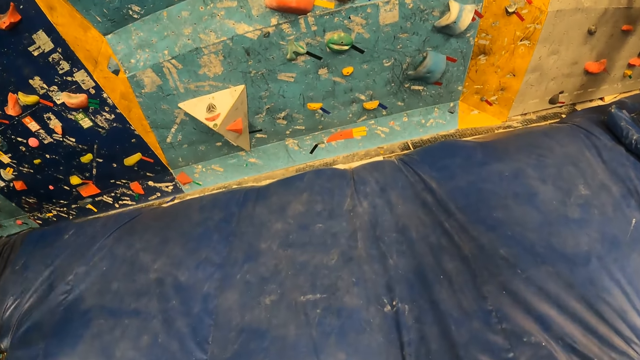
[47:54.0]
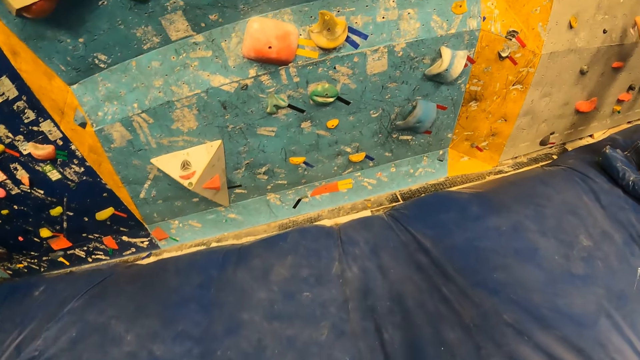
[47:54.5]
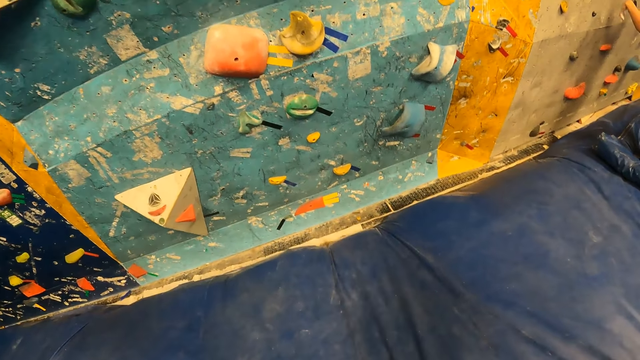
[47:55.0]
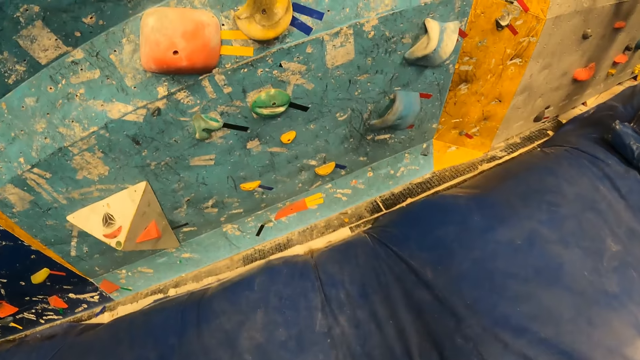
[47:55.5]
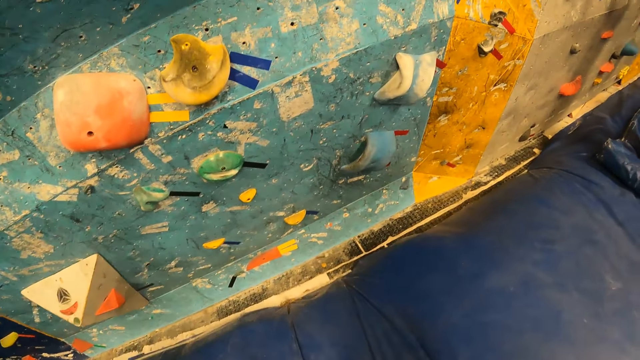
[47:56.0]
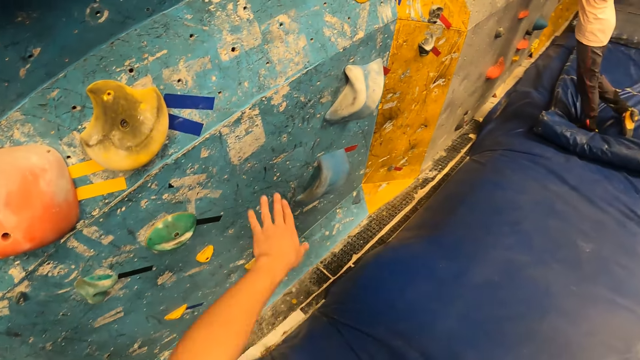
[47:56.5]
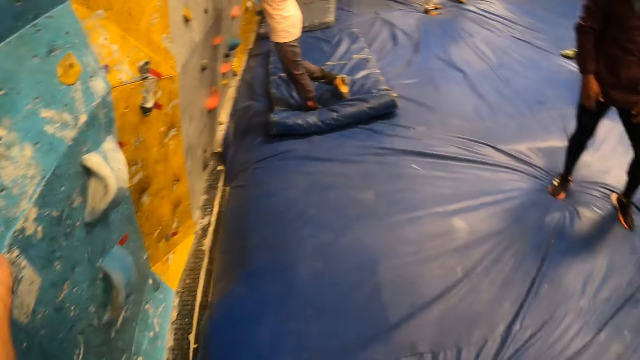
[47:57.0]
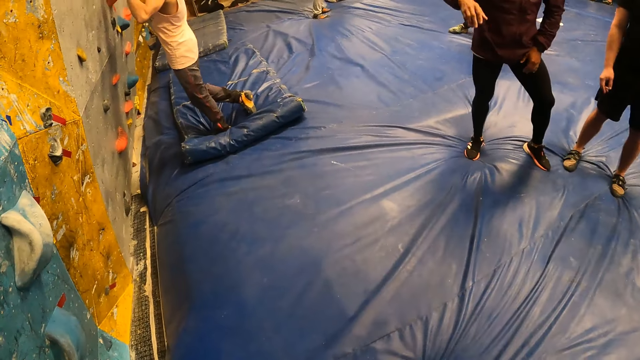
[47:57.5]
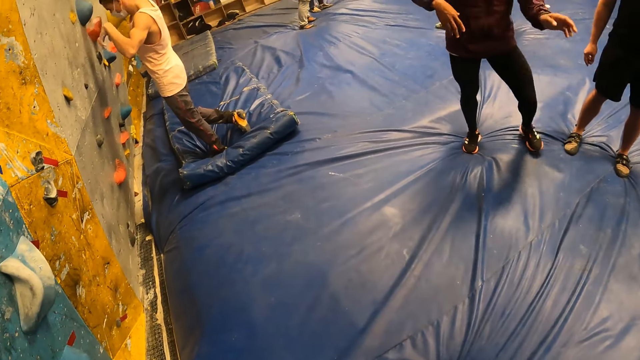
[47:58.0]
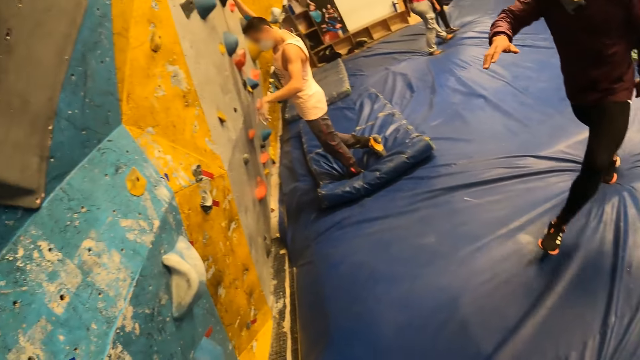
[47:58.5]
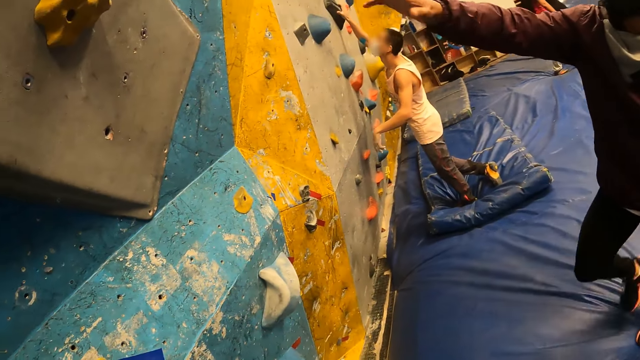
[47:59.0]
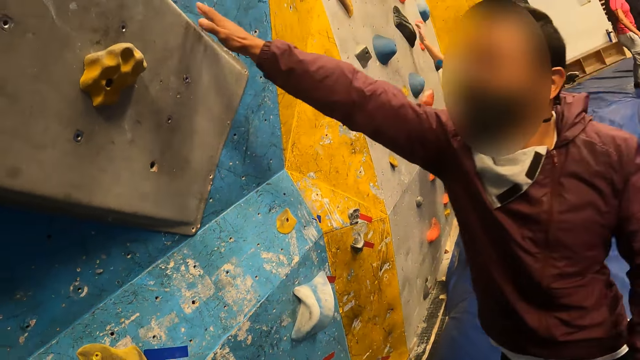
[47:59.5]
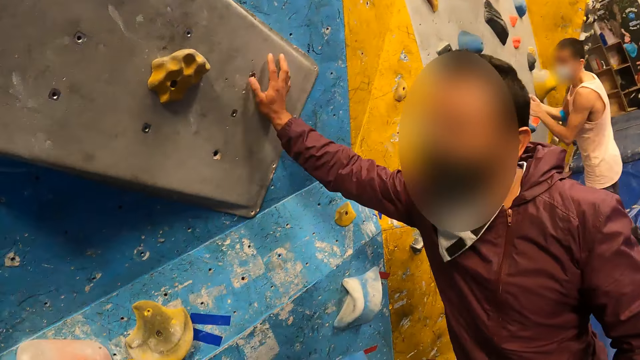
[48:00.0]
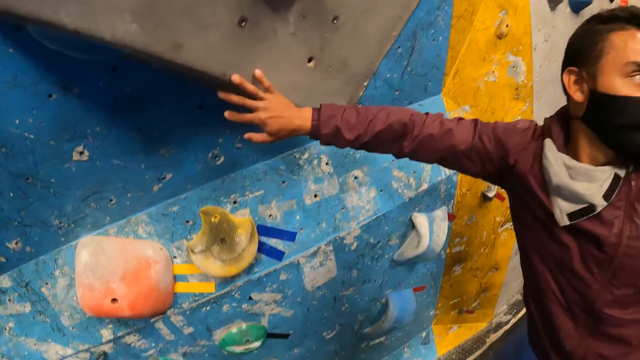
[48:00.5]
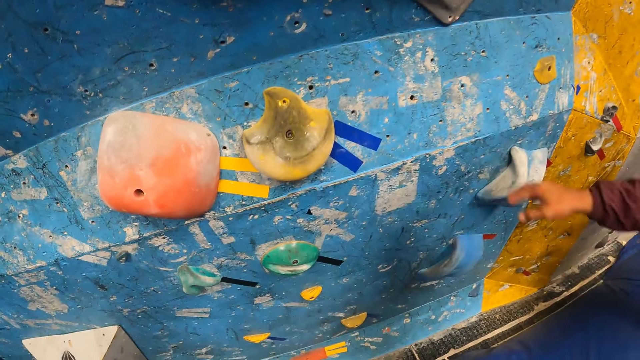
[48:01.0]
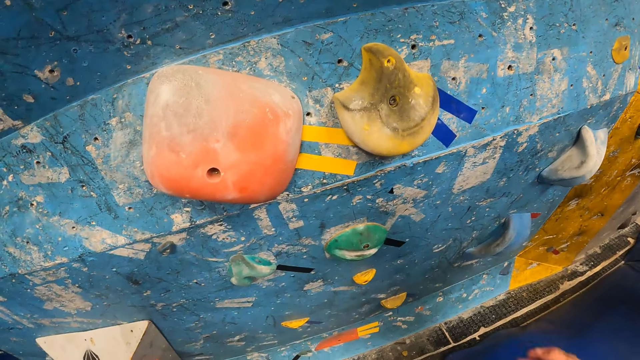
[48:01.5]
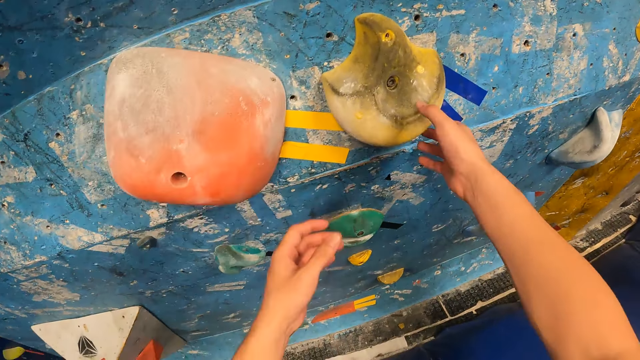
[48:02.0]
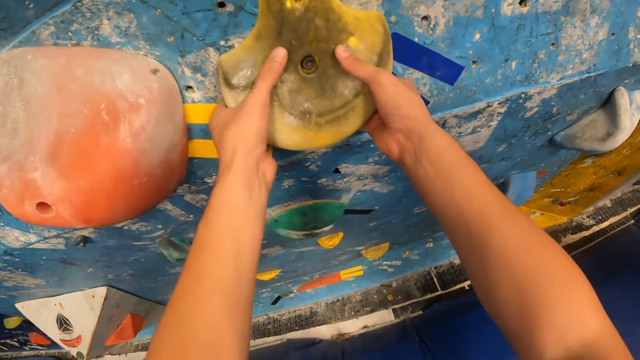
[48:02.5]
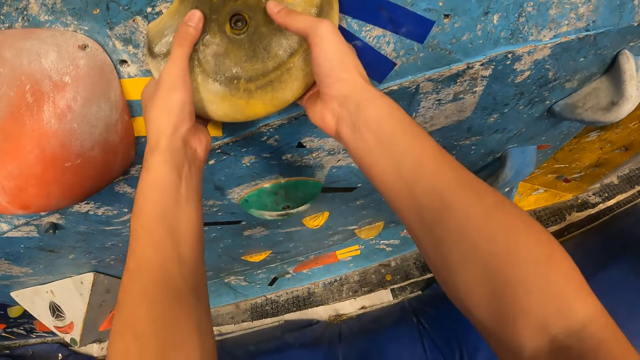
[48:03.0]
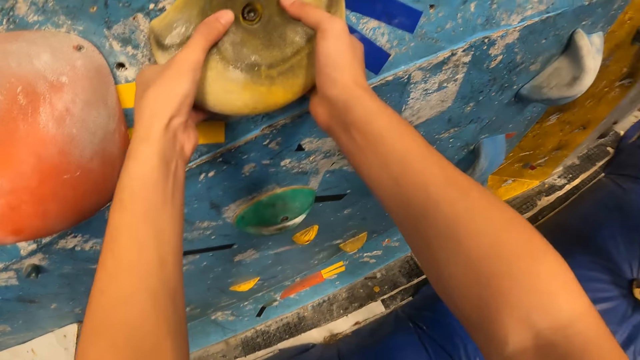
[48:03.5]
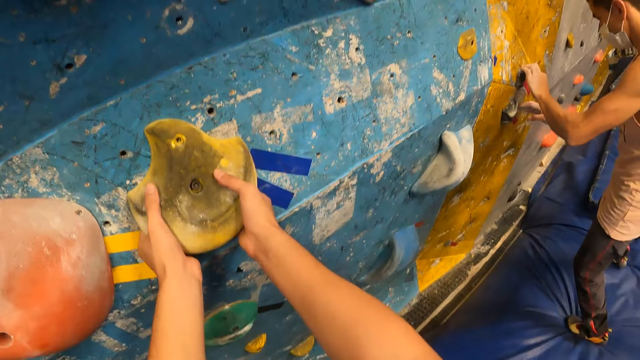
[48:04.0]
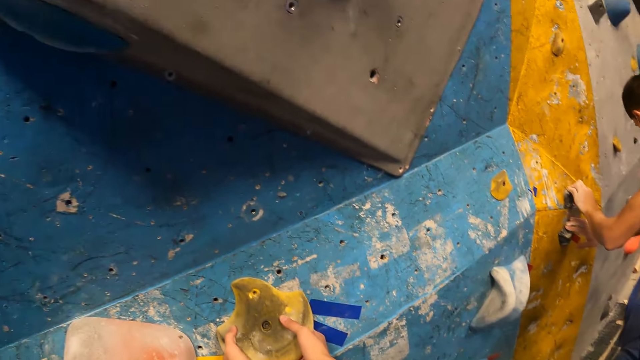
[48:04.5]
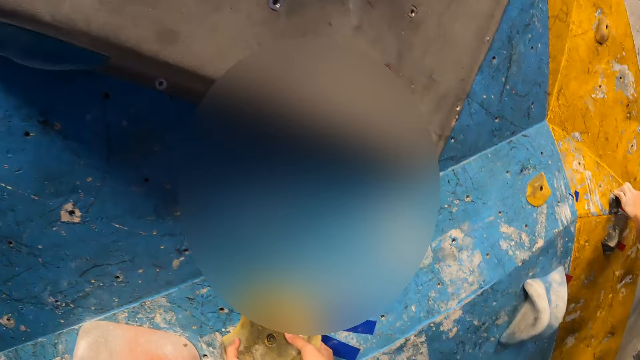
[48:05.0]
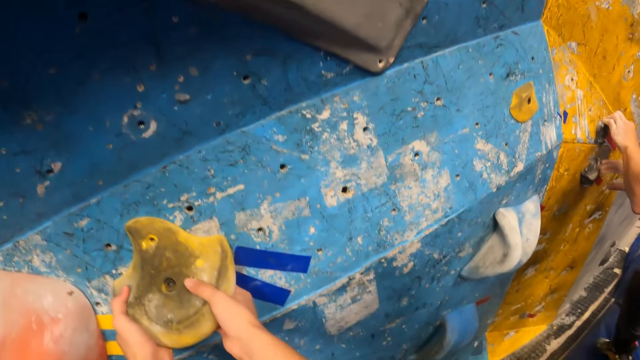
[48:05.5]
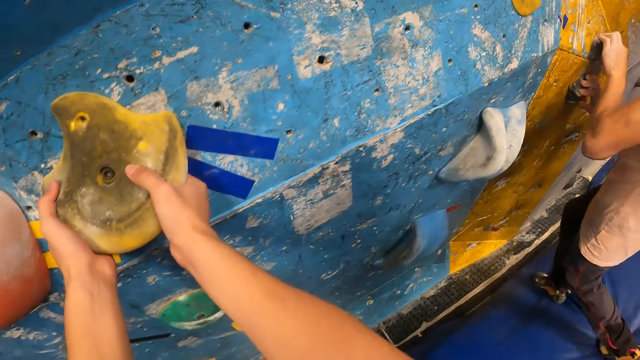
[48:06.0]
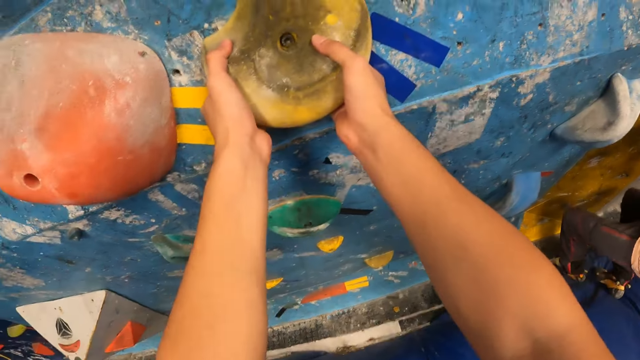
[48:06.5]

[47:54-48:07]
The camera wearer touches the wall with her left hand. A man touches the wall with his right hand. The camera wearer holds a wall grip with her hands. She climbs the wall.

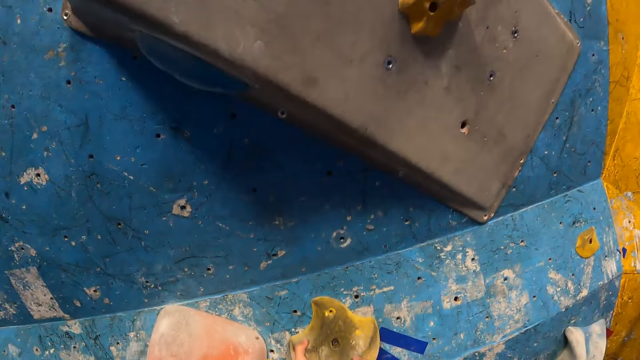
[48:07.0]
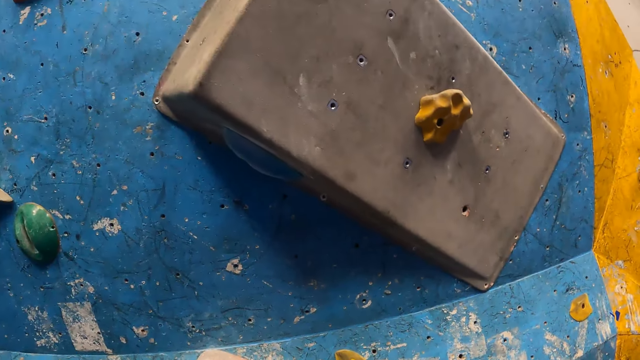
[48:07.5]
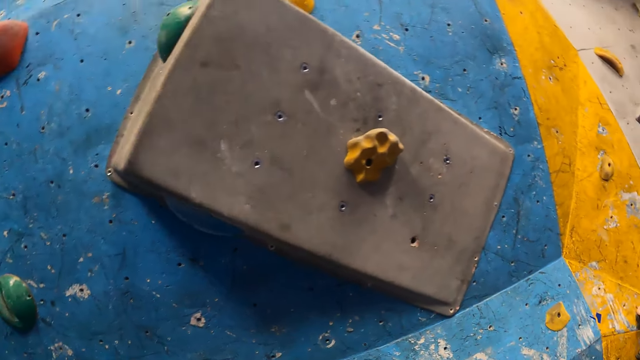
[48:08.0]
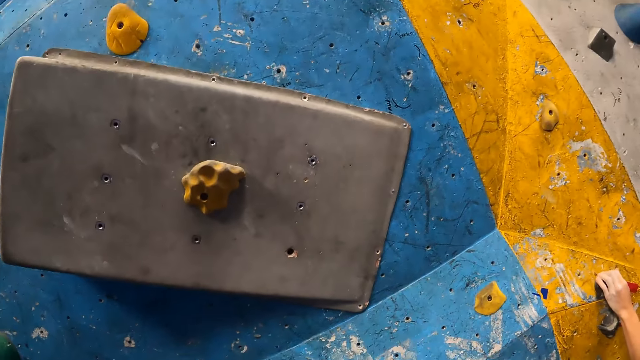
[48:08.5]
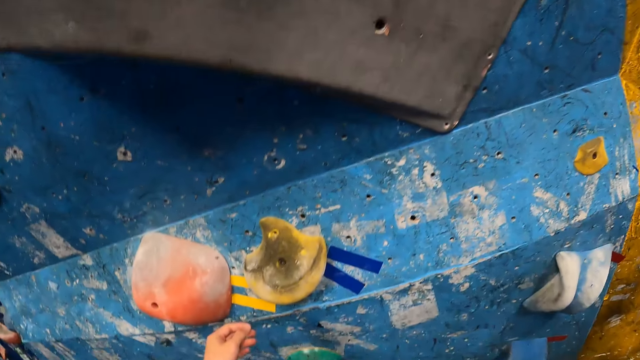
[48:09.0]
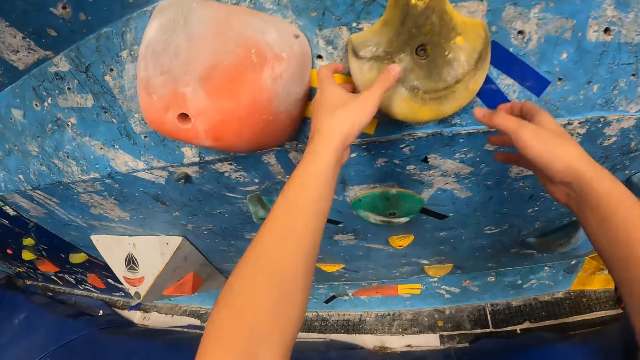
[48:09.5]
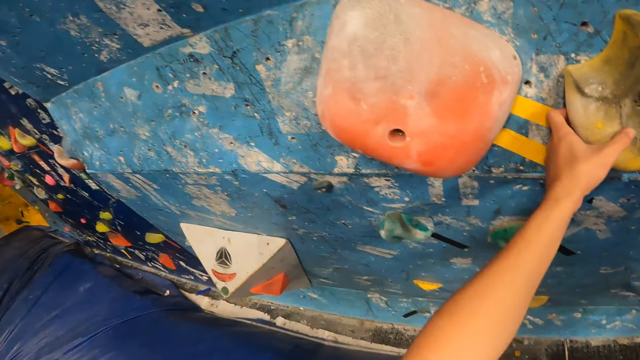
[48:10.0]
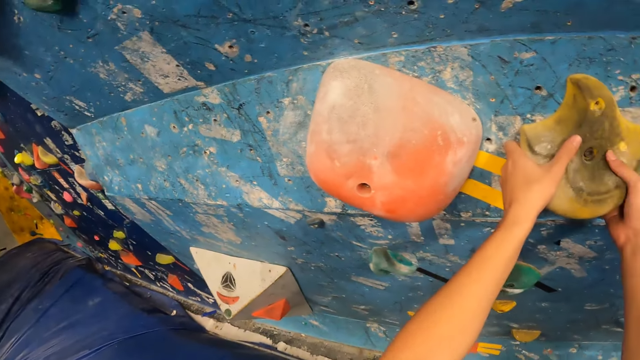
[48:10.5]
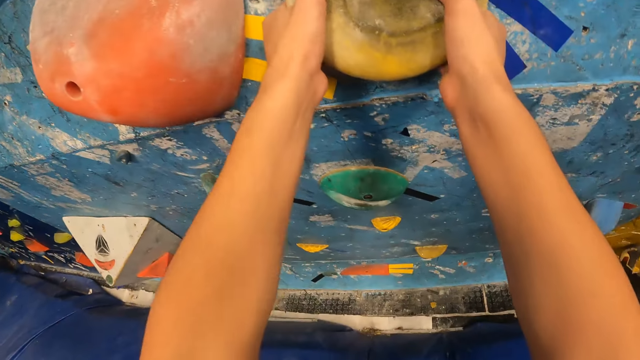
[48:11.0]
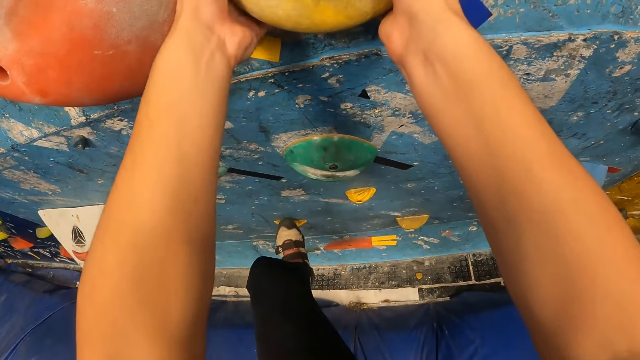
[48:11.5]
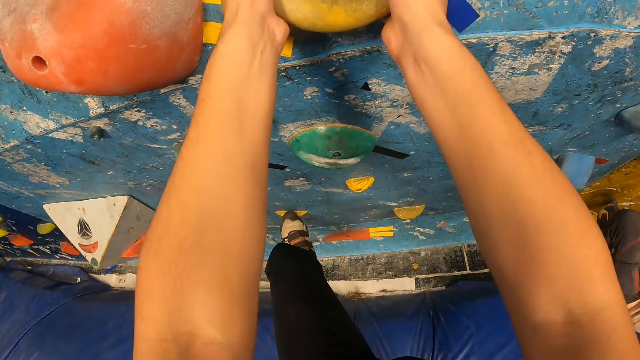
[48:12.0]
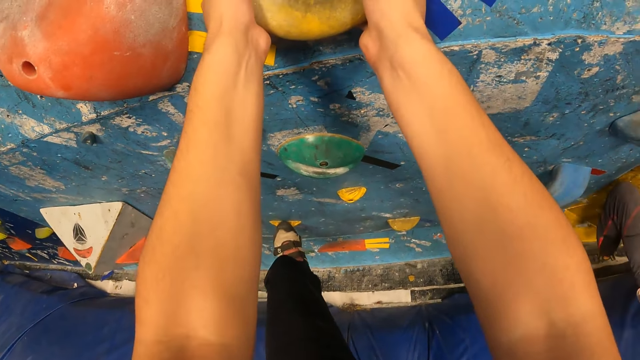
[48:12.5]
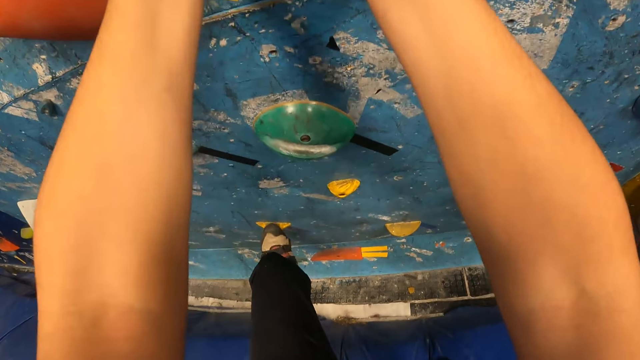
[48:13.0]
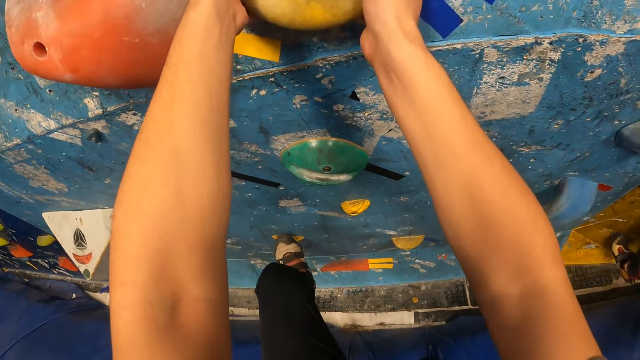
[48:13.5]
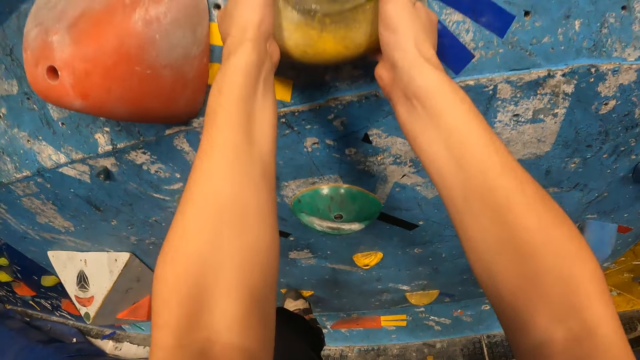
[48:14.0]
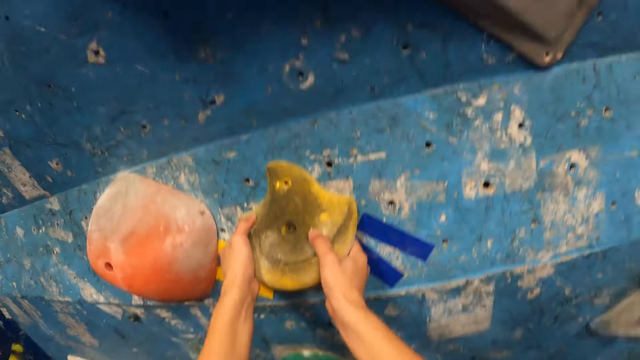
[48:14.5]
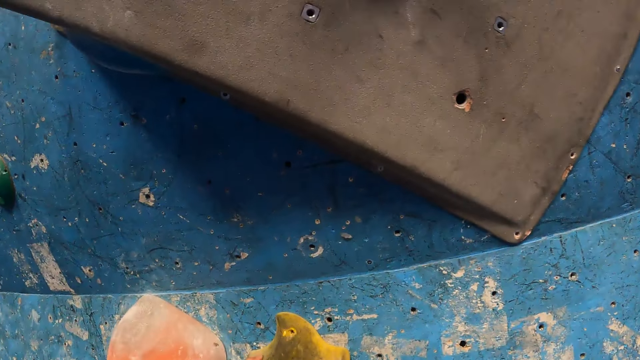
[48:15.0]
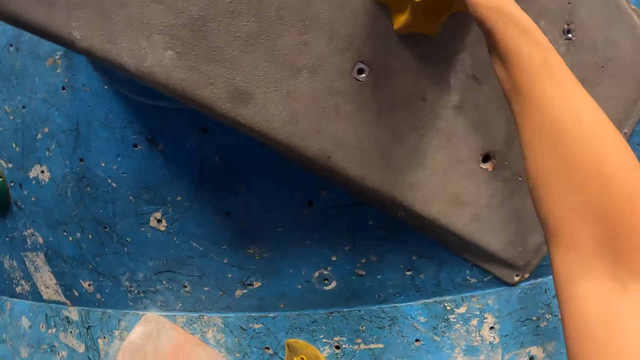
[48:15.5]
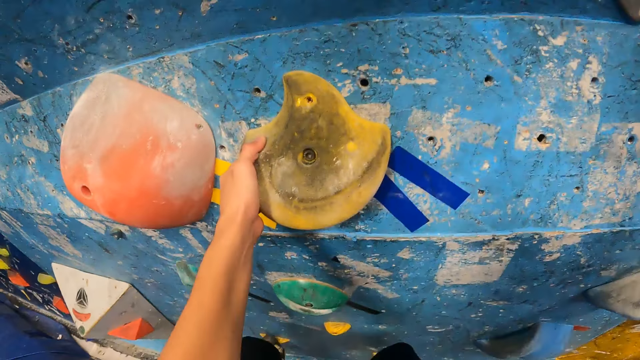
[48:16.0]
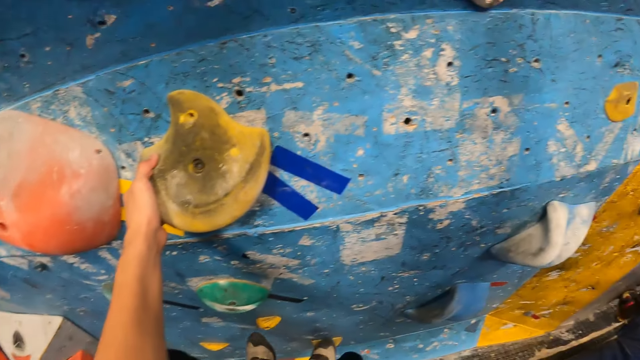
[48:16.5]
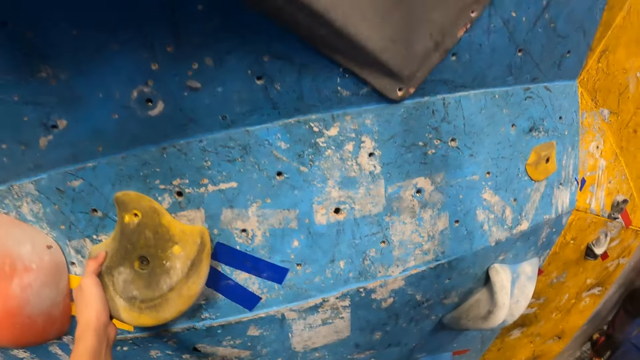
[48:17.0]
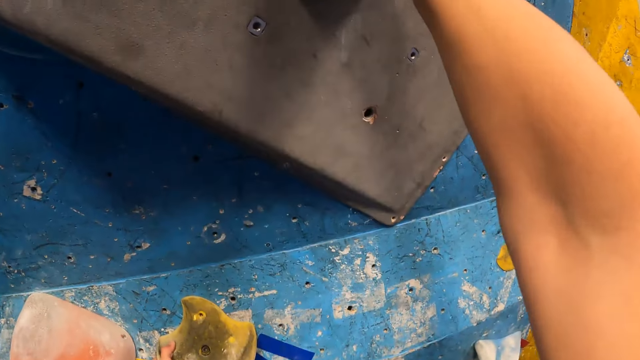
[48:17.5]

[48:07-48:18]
The camera wearer climbs the wall with her hands and legs.
